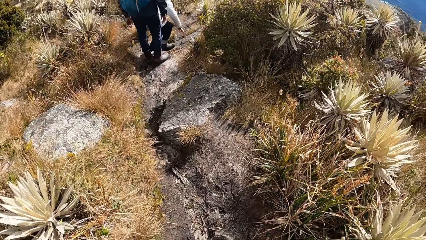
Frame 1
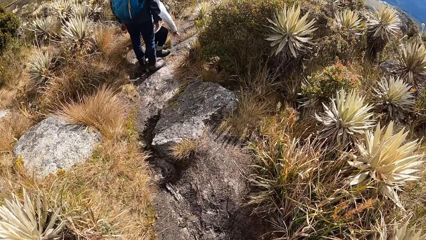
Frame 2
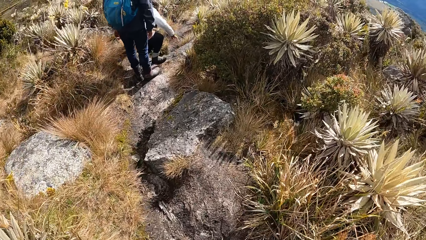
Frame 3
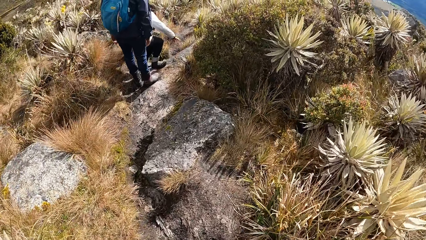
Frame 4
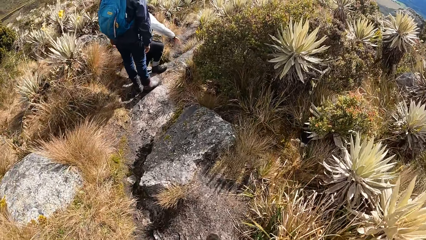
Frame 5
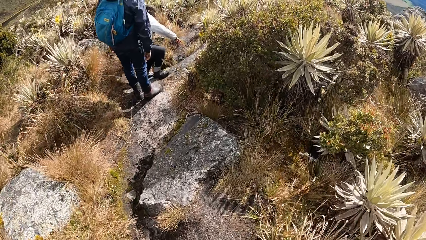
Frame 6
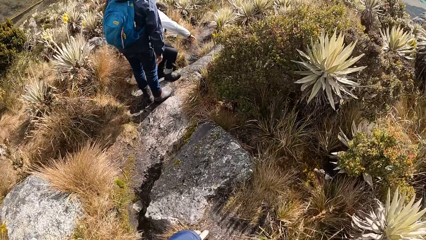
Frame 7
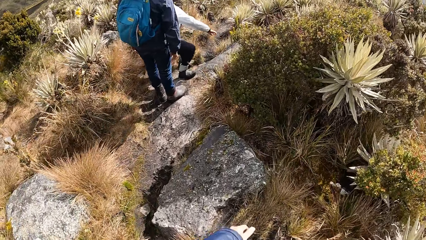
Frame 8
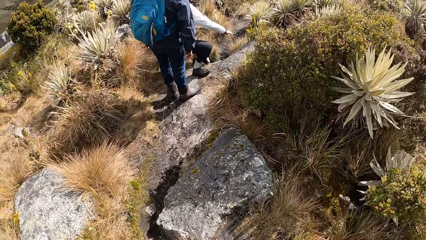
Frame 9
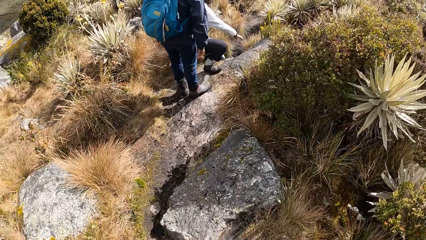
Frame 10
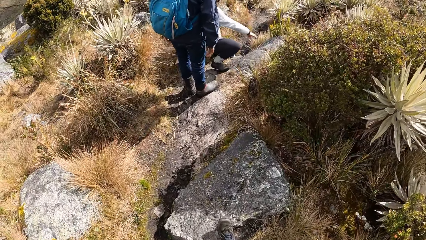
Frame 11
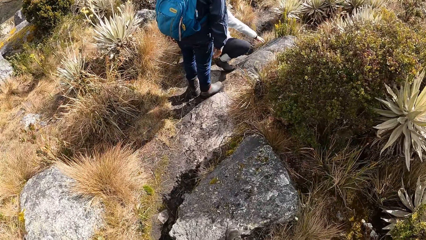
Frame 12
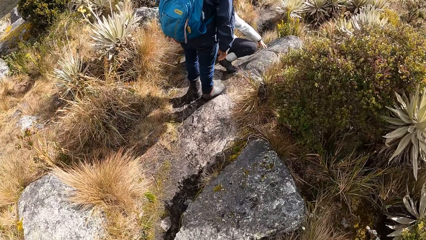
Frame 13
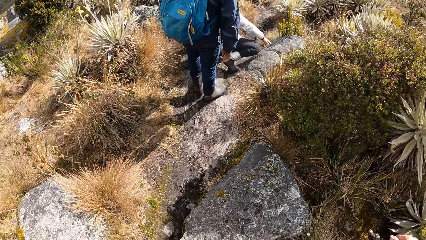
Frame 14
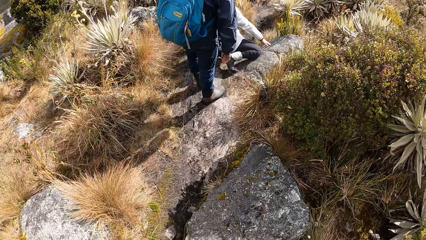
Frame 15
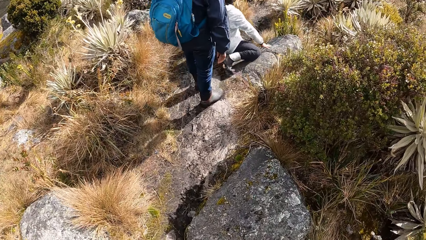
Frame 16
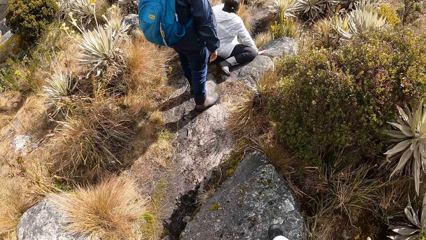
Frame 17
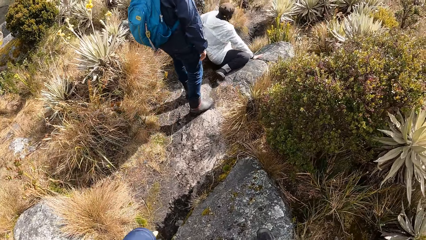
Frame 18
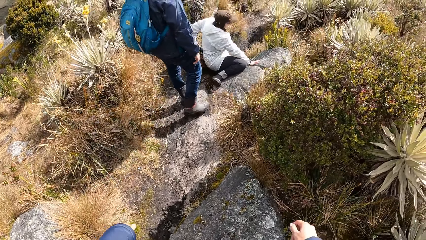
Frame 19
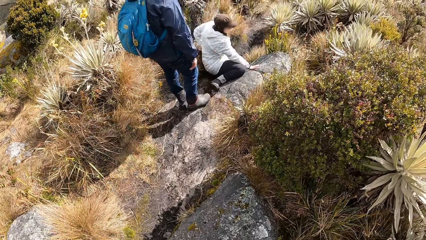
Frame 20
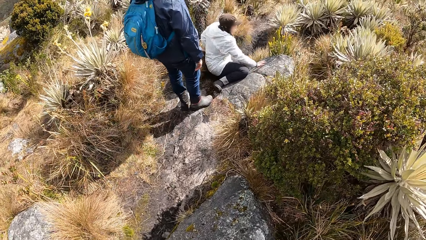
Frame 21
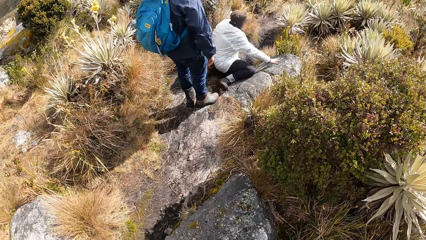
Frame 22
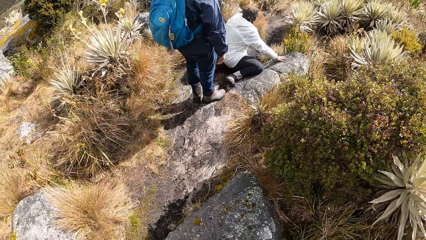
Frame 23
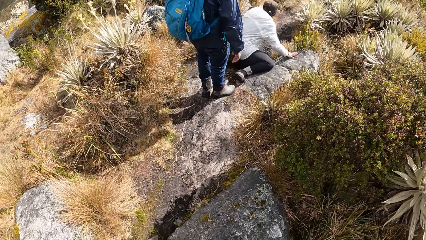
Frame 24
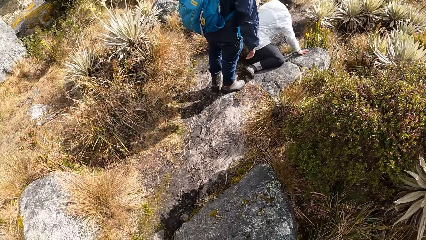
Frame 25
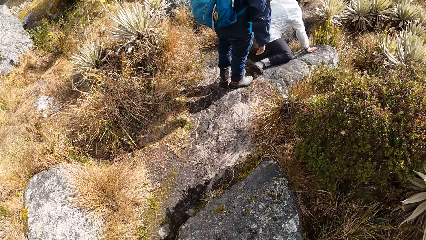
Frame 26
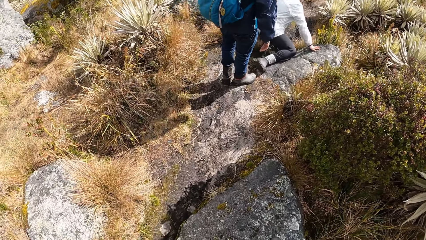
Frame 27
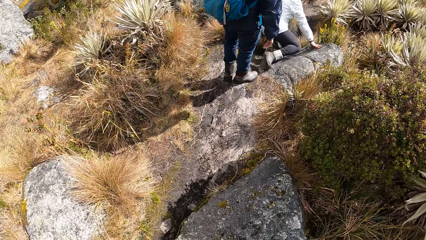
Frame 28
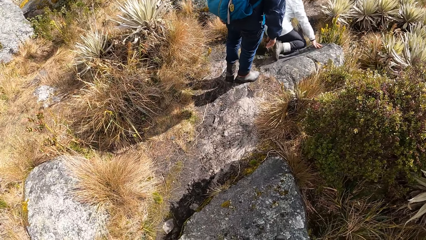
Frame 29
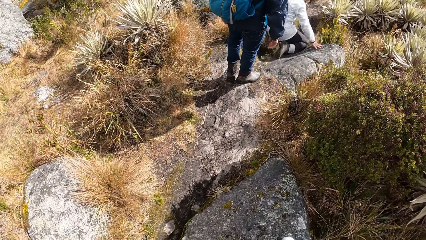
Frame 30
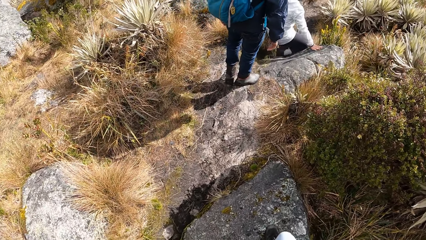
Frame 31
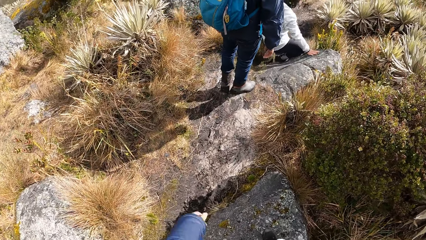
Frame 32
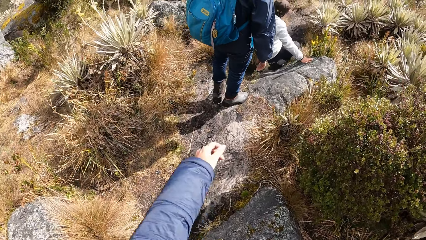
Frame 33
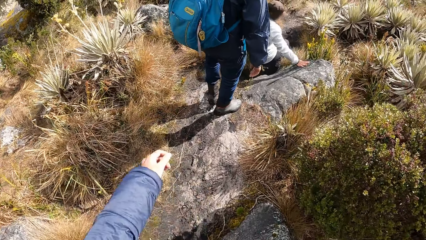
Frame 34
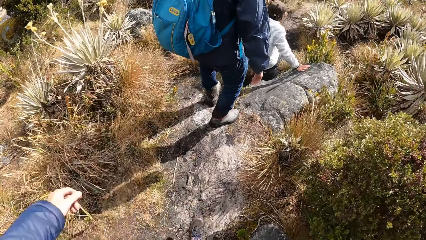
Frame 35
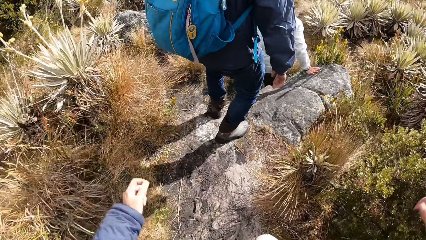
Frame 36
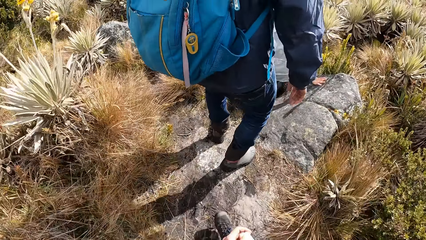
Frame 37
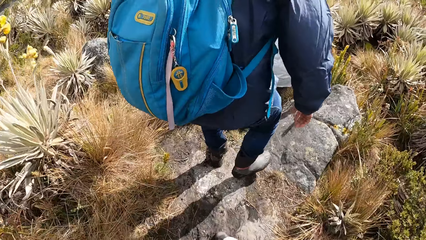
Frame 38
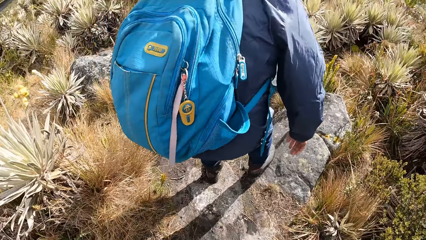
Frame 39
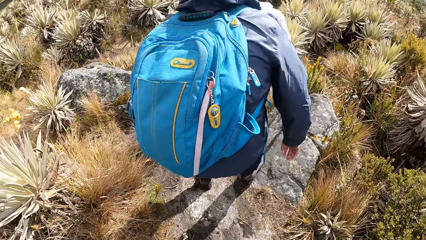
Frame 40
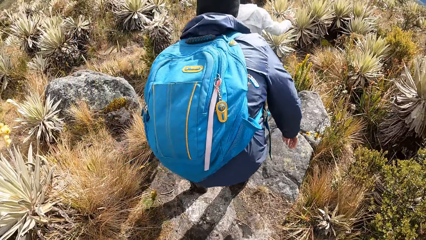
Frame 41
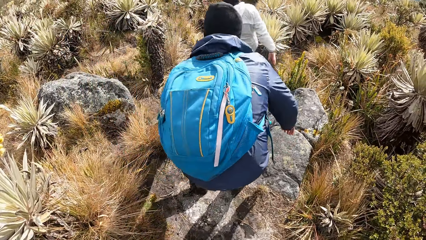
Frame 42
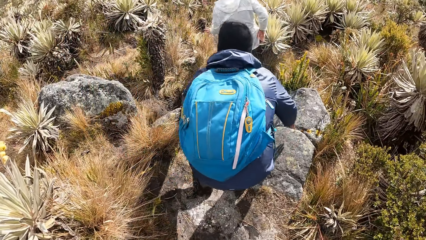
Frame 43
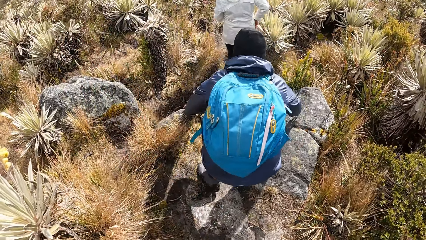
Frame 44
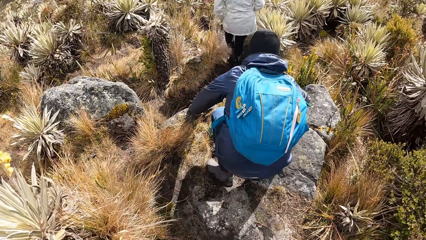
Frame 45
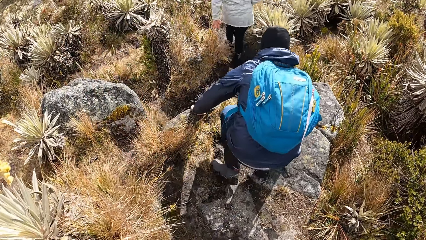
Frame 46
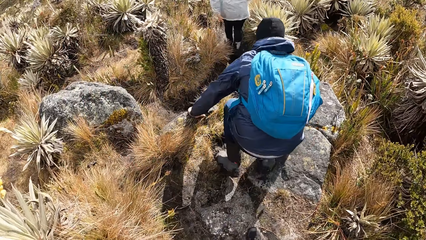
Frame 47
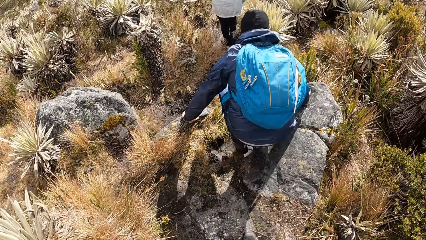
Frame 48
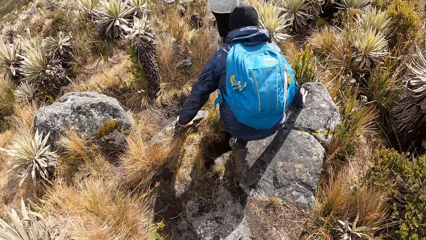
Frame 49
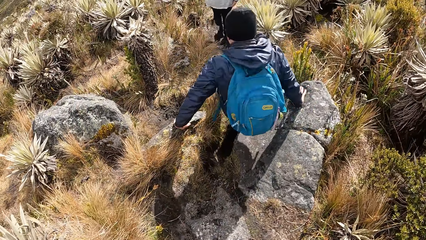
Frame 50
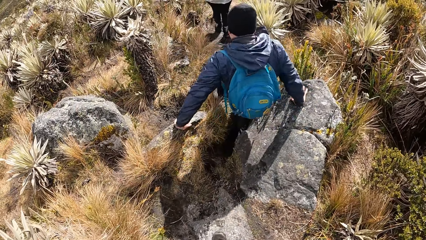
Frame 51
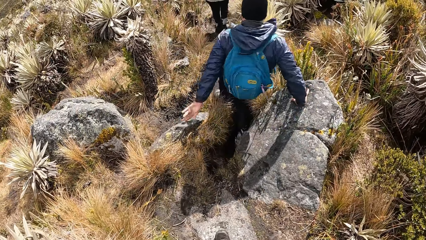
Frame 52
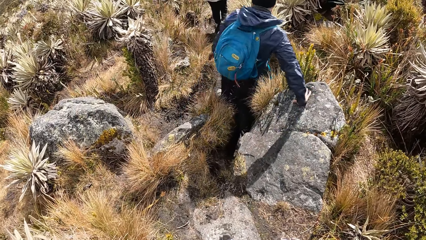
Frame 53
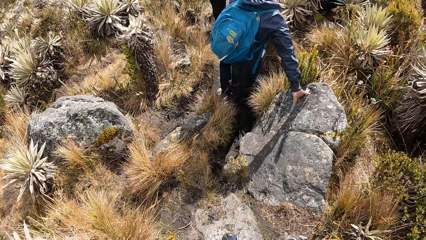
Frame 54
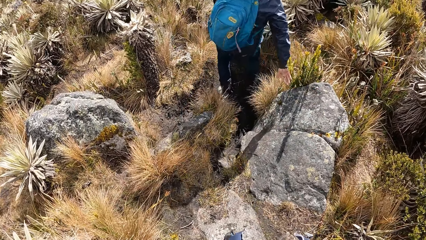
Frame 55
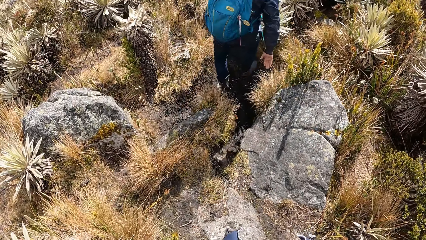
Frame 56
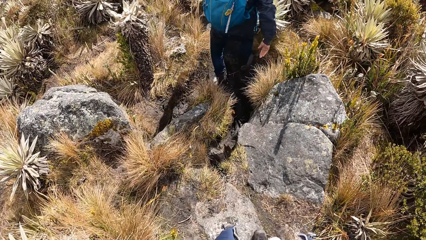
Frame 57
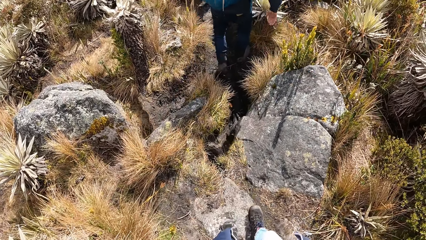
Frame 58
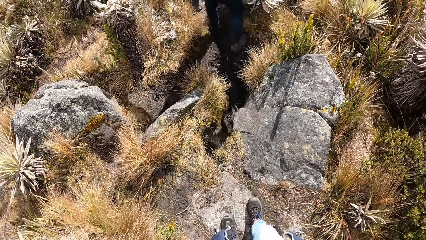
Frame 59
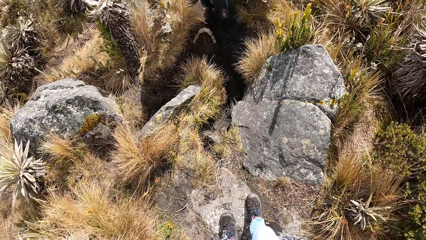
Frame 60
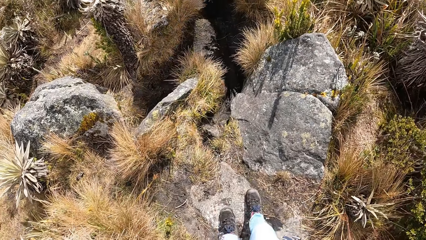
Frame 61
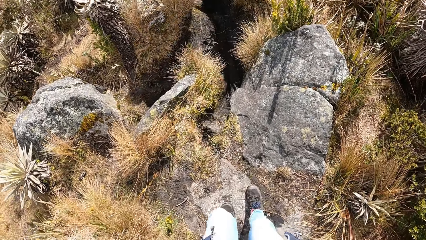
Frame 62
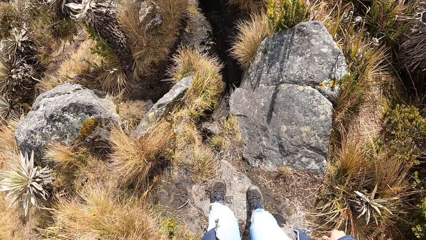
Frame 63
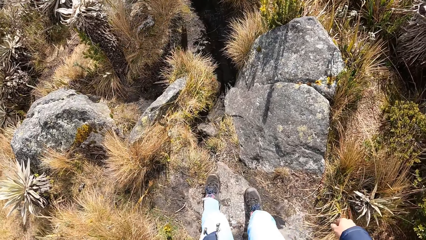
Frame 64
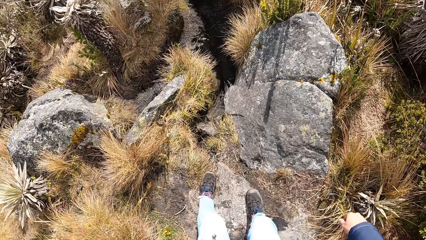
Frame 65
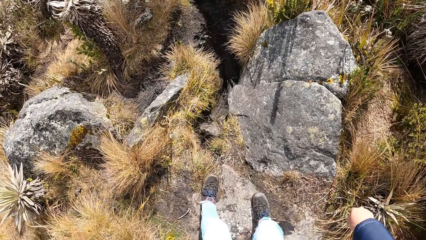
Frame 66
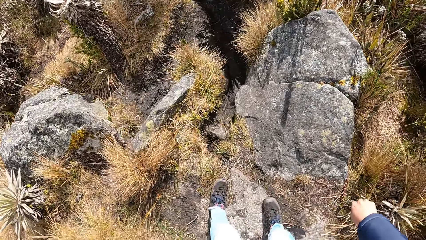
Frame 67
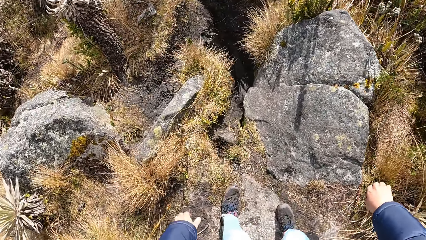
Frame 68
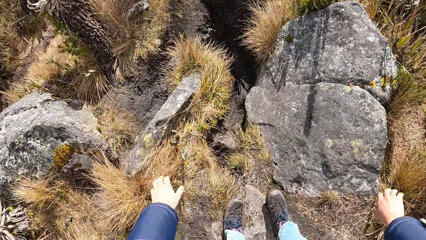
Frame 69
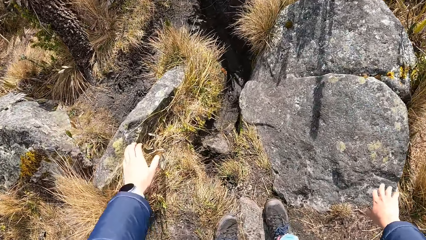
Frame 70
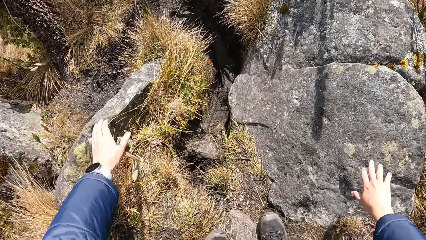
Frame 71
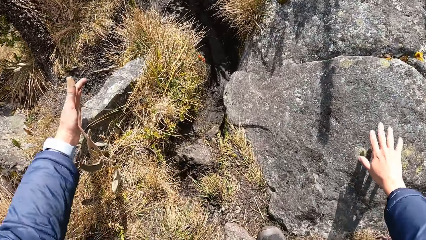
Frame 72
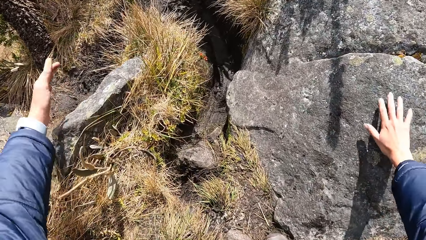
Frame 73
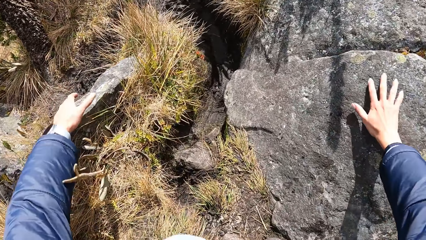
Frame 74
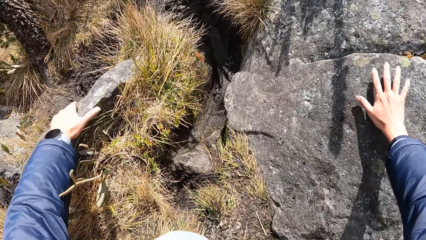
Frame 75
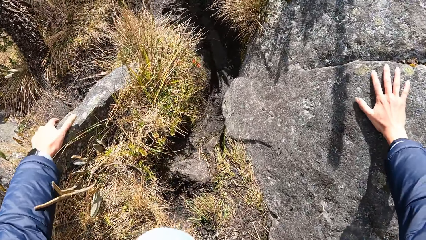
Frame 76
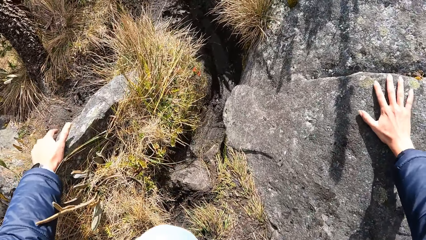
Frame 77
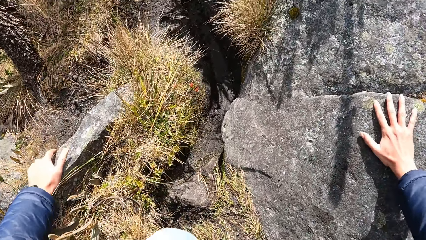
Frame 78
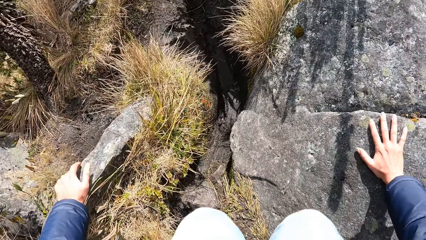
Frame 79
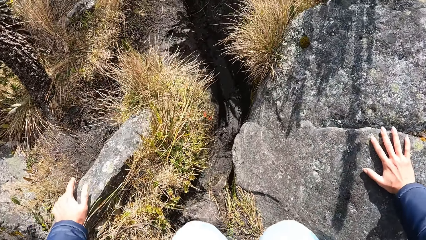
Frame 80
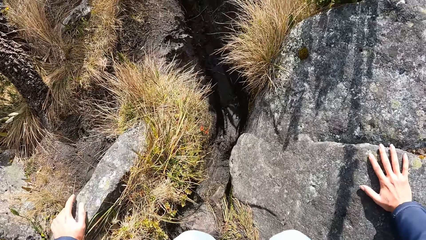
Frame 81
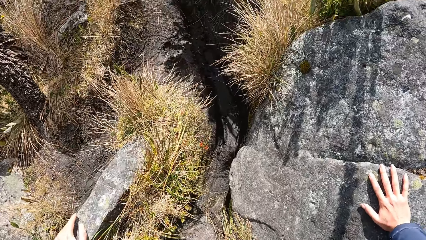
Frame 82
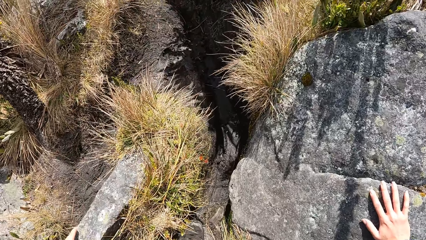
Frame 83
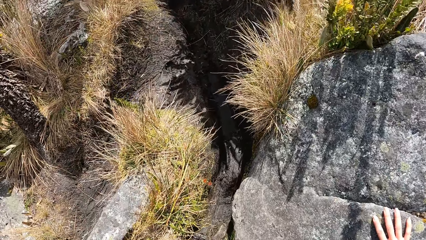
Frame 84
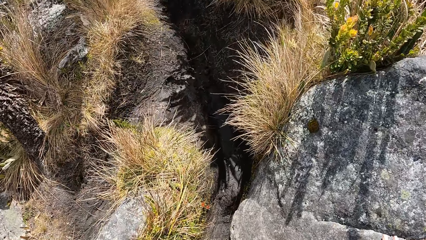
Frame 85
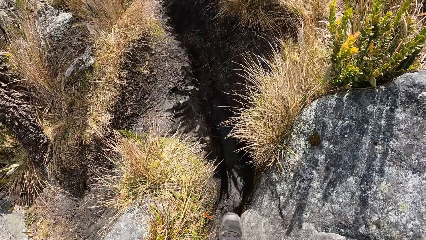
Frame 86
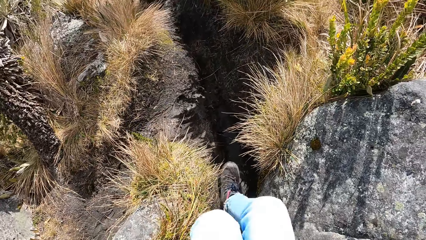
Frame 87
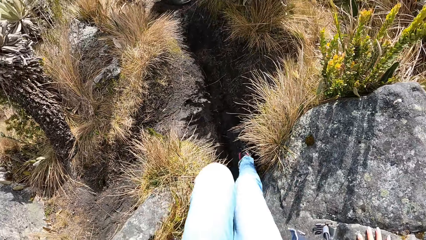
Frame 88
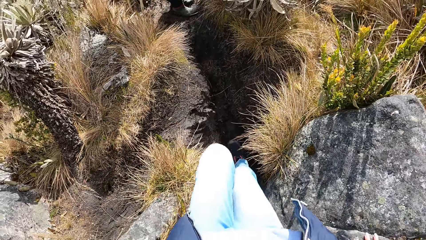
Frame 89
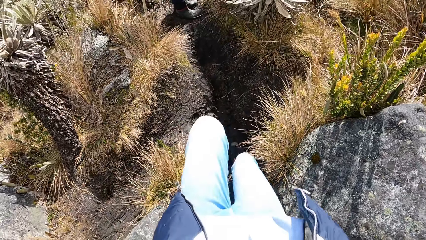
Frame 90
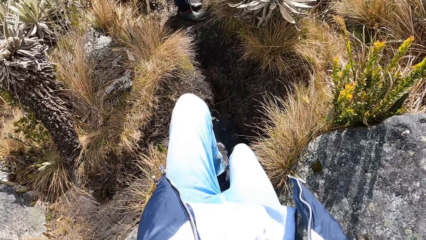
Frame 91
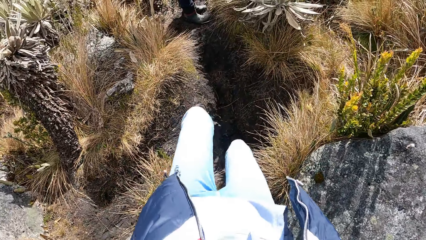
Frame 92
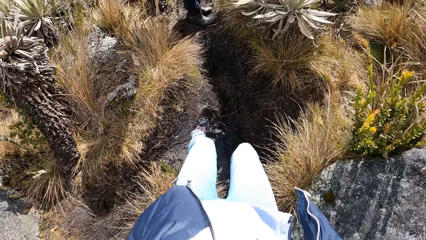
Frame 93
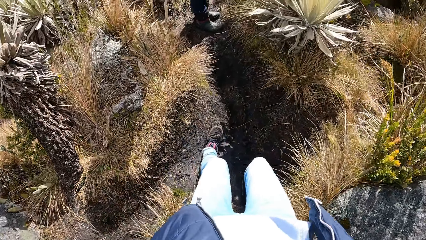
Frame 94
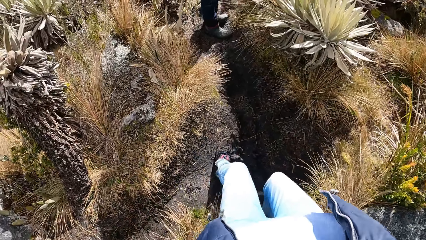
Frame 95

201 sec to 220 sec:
A lady sits on the rock. The lady walks around. A man jumps. The camera wearer holds the rocks on the ground. They climb down to the other side.
